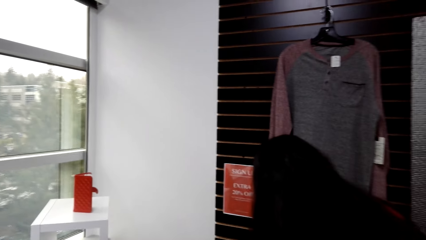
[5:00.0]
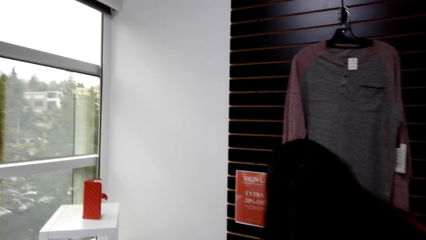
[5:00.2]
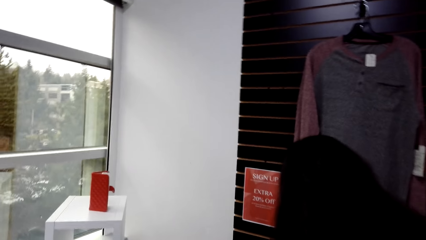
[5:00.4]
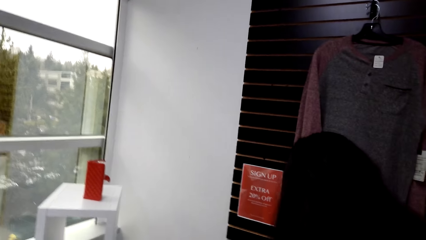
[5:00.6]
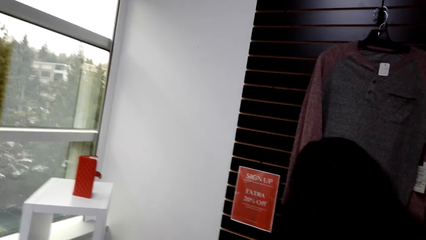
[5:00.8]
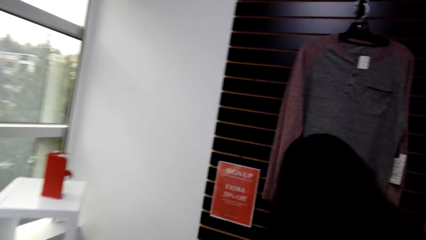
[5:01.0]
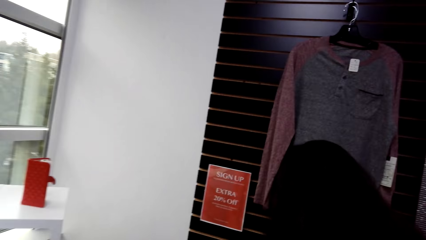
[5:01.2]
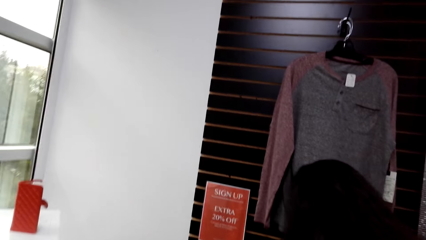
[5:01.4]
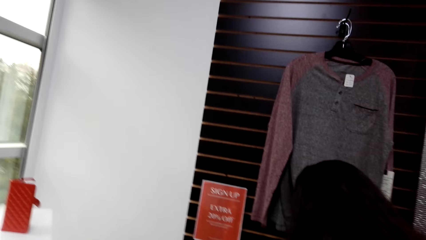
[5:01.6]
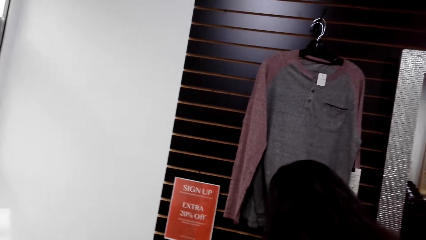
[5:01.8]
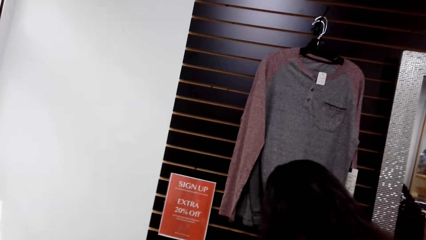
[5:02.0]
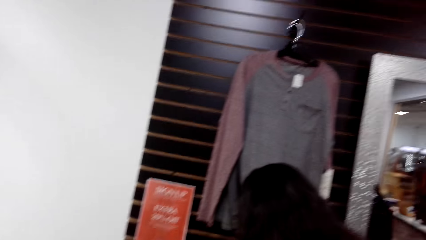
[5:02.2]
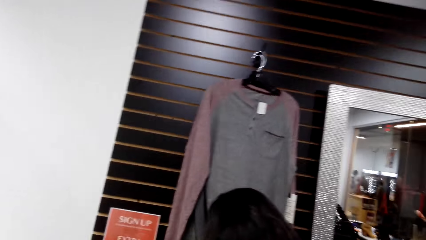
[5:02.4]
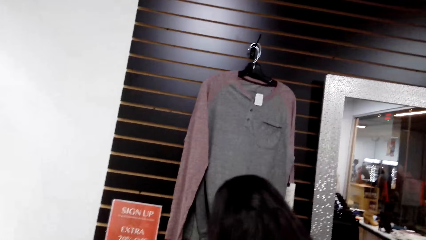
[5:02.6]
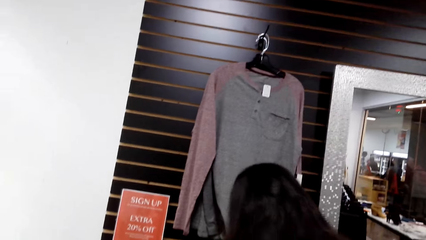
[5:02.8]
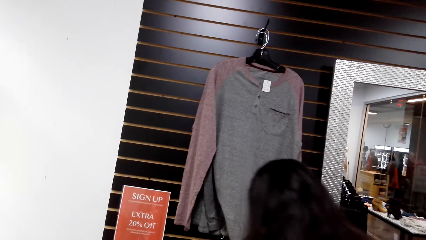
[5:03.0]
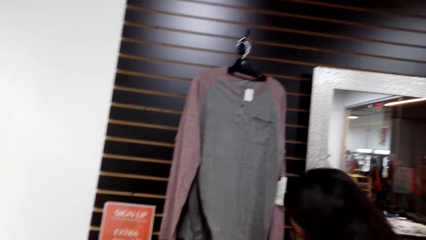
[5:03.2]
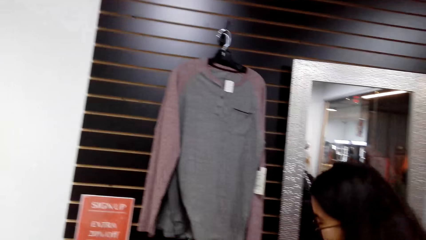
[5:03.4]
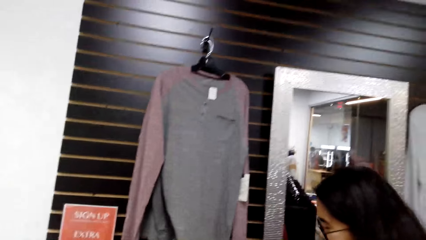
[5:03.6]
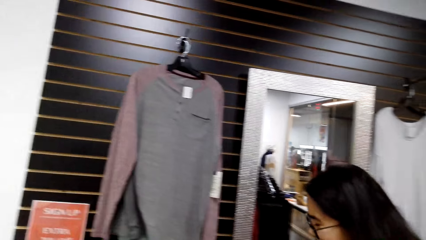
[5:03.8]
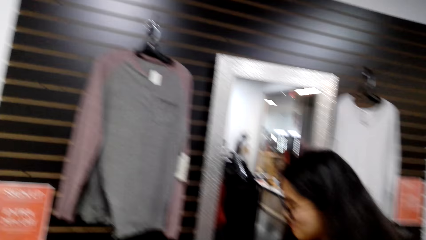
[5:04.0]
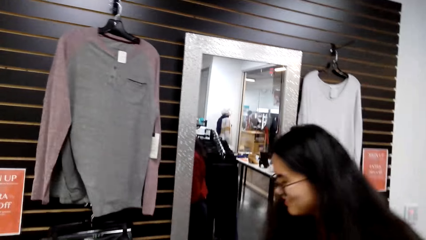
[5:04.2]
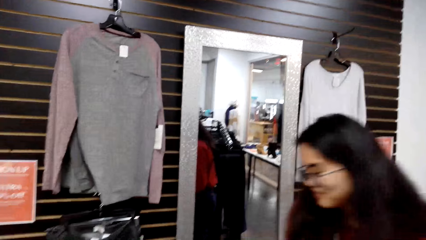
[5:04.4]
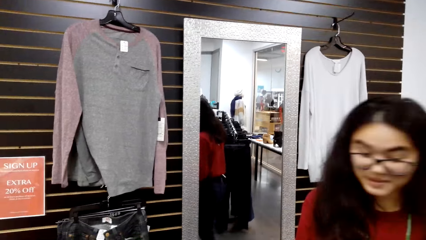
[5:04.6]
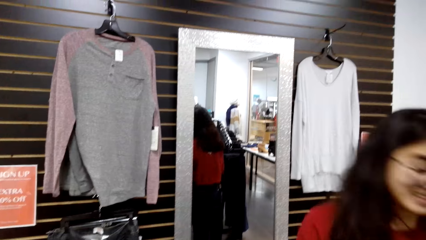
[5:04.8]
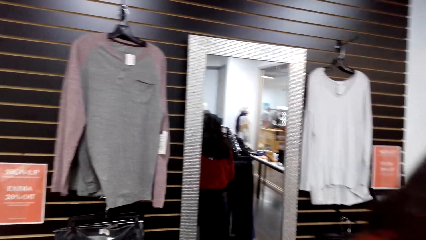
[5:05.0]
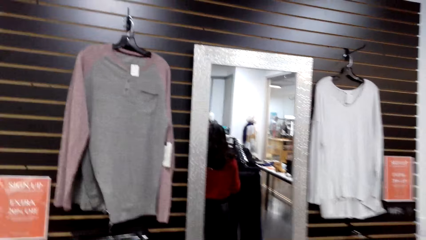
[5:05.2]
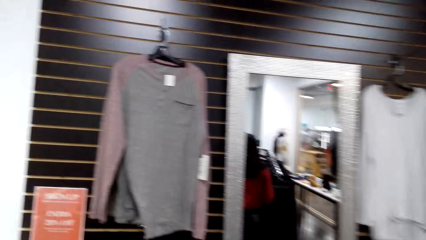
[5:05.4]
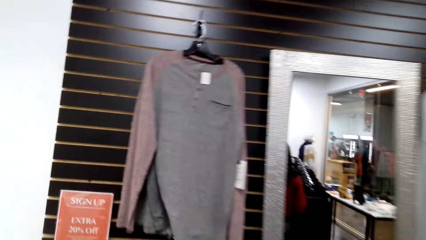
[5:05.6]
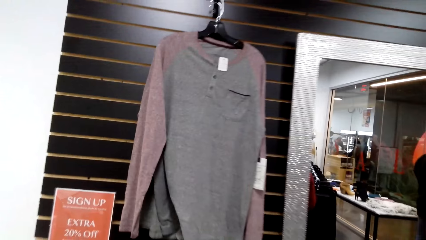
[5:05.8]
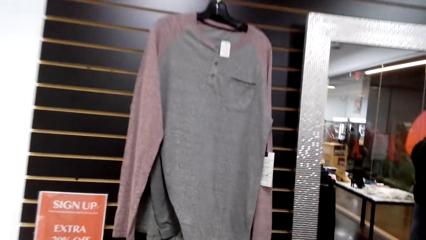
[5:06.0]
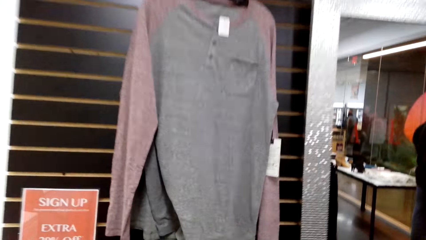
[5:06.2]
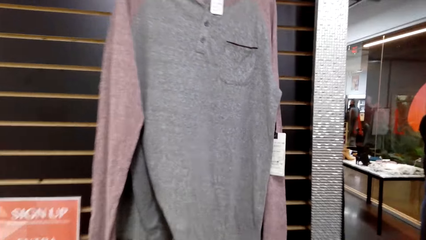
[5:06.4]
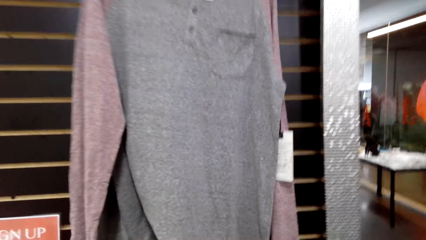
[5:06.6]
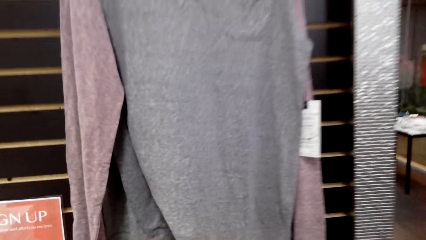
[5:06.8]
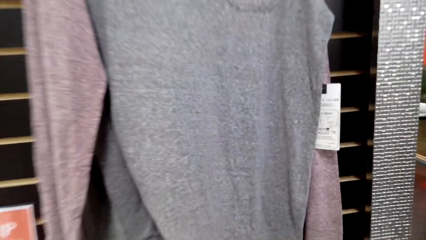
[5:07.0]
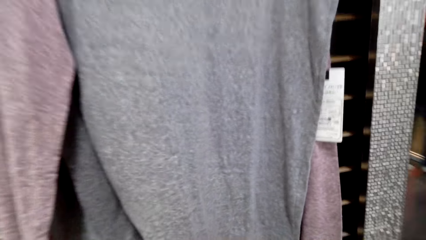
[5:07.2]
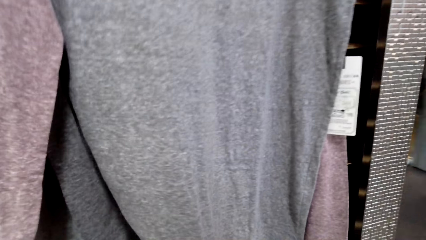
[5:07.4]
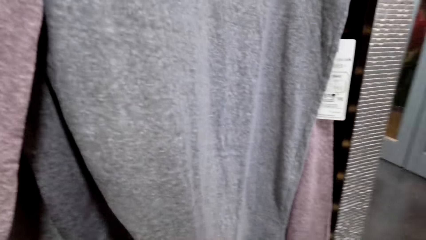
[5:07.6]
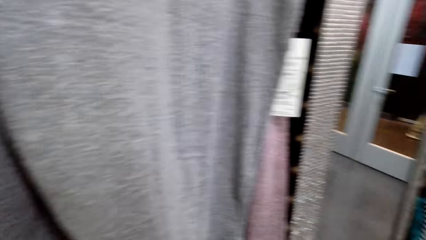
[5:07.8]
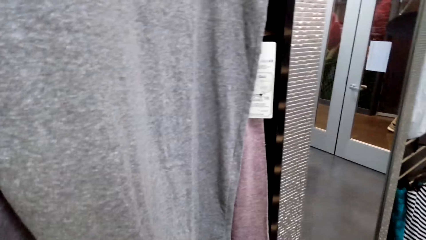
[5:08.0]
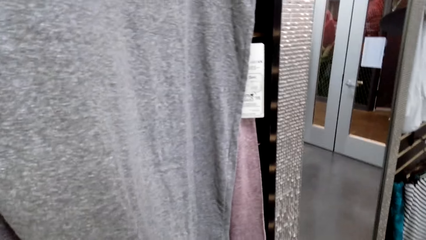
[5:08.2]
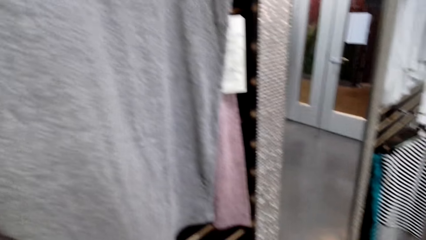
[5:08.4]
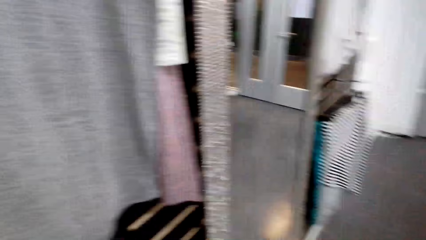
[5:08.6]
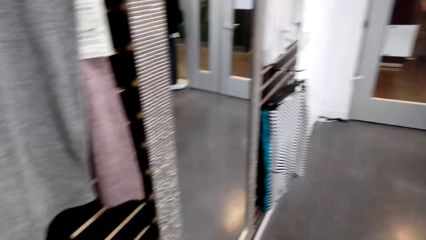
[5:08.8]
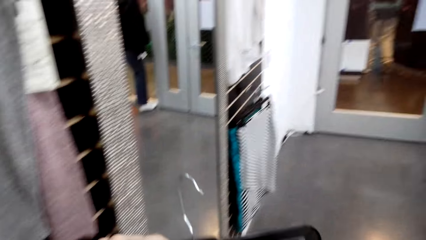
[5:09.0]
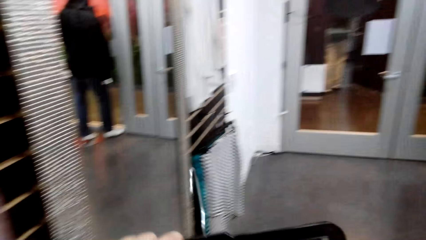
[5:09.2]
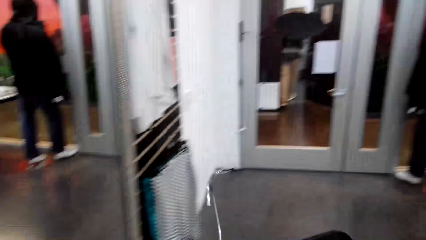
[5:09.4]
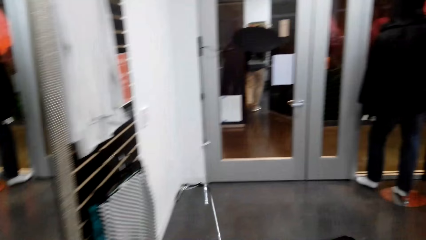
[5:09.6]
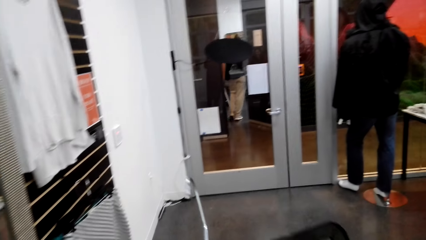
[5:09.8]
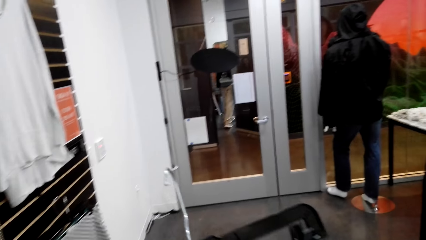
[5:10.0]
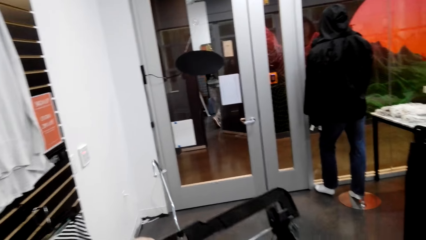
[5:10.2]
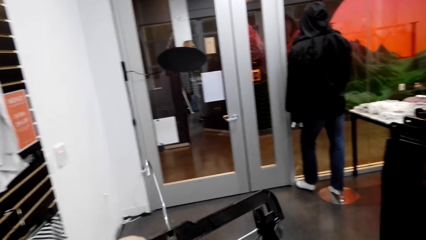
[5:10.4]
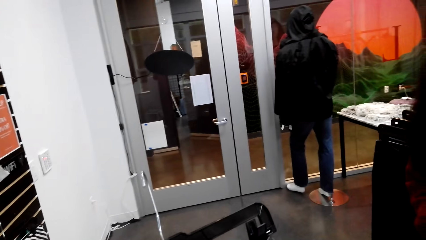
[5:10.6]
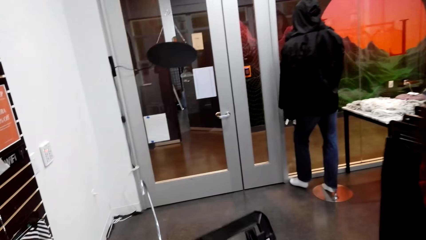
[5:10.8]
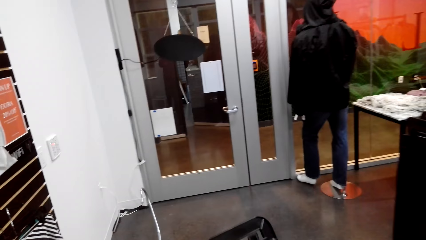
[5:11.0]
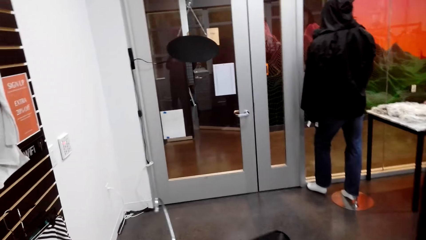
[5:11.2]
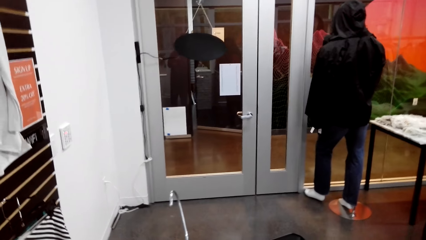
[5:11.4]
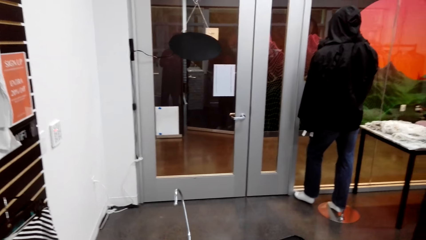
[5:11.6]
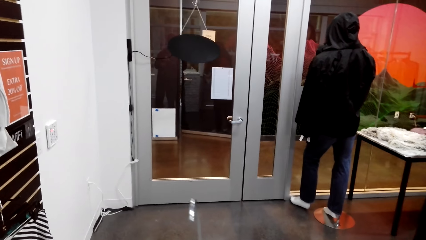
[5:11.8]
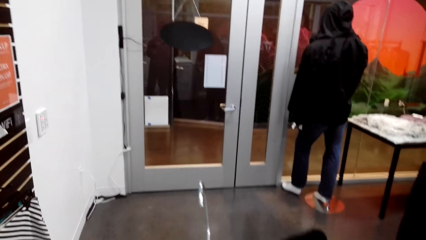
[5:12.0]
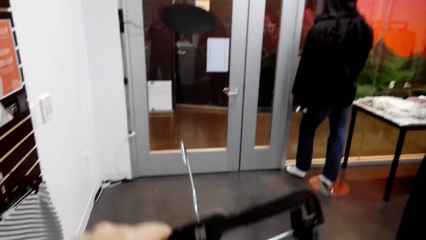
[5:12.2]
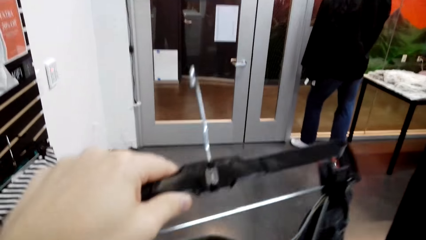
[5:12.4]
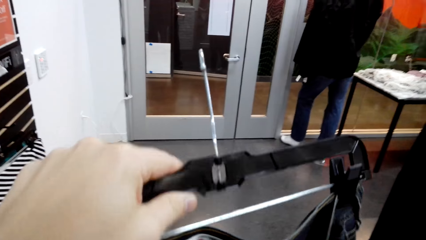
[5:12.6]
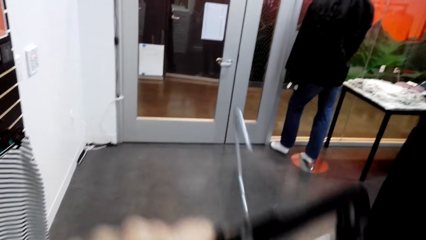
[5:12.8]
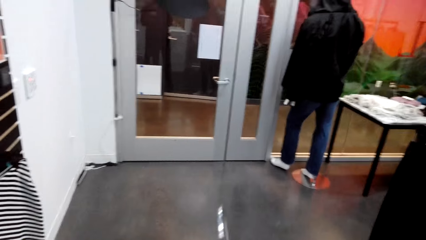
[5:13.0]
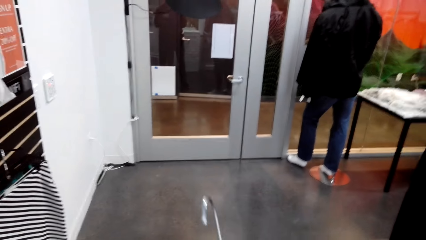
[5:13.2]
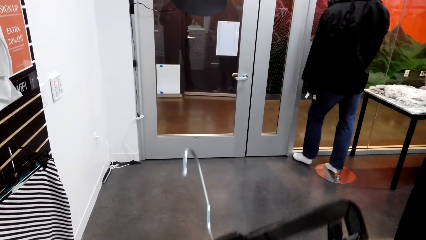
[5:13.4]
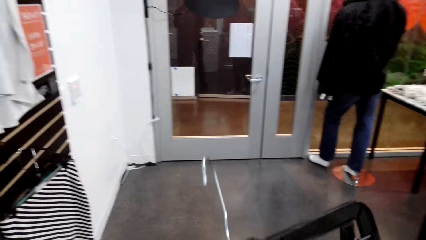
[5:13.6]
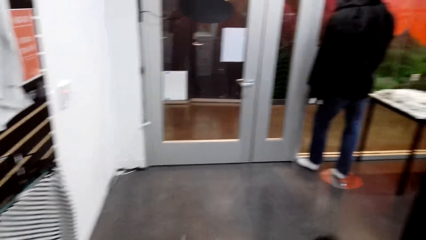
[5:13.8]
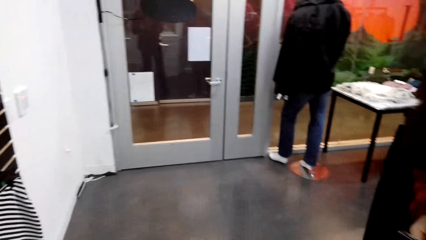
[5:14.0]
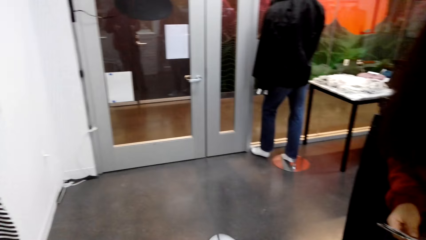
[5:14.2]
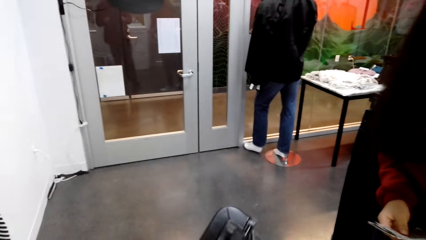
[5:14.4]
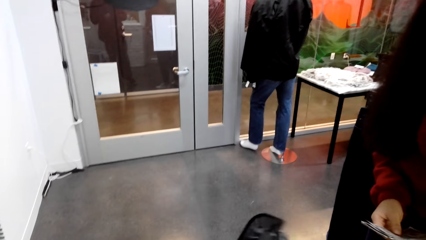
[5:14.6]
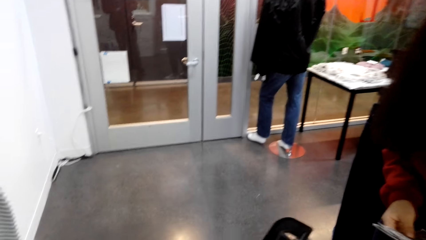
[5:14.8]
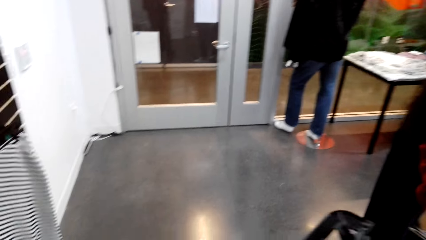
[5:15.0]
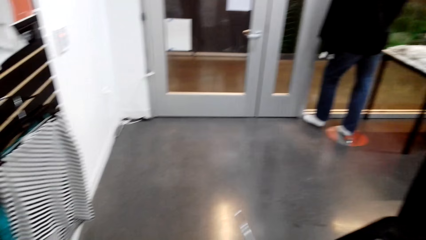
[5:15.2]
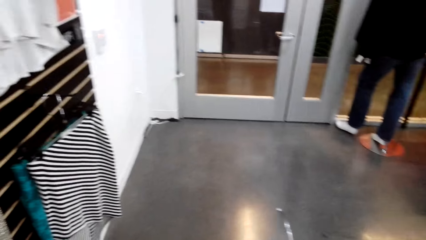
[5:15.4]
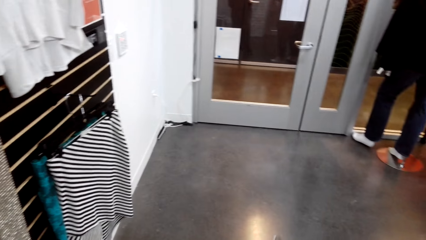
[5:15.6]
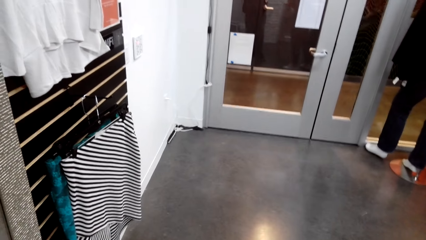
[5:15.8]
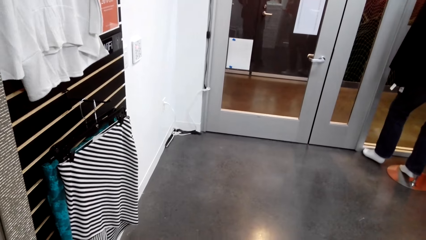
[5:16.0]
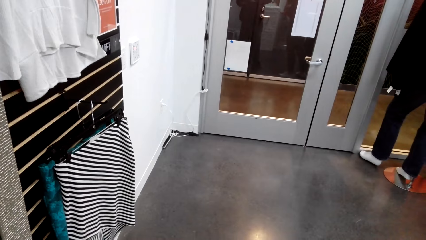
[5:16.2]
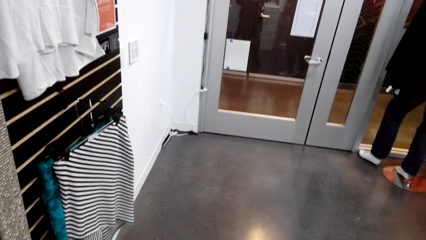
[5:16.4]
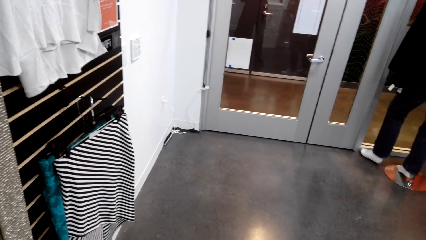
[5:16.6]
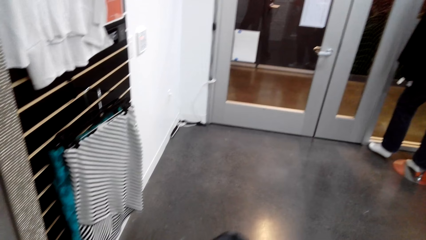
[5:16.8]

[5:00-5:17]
A person talks looking at the poster. The camera wearer talks. The person talks. The camera wearer takes a cloth on a hanger and talks.
